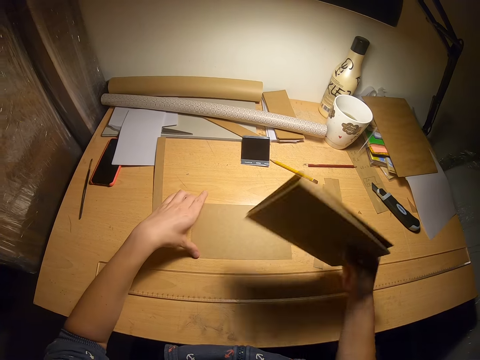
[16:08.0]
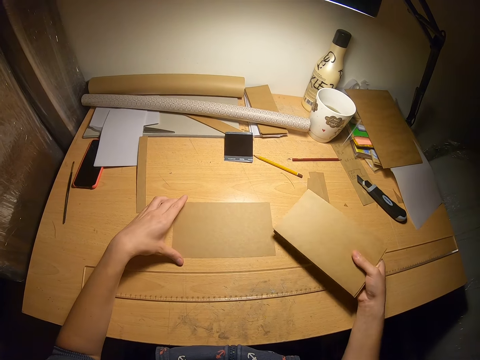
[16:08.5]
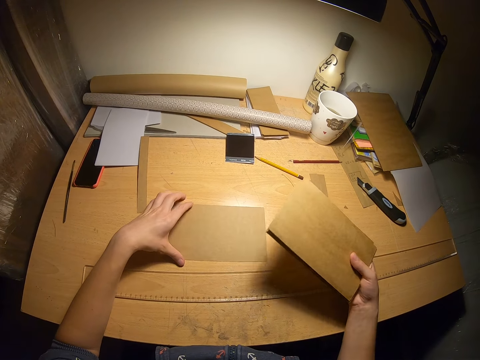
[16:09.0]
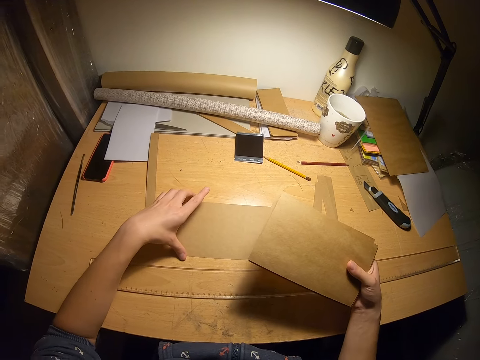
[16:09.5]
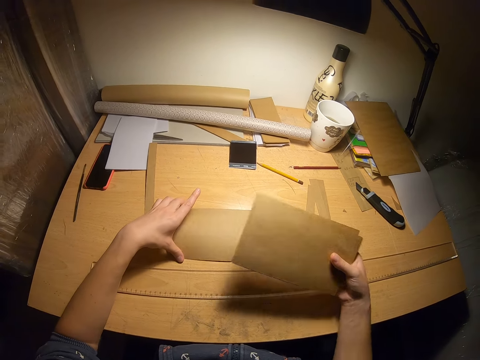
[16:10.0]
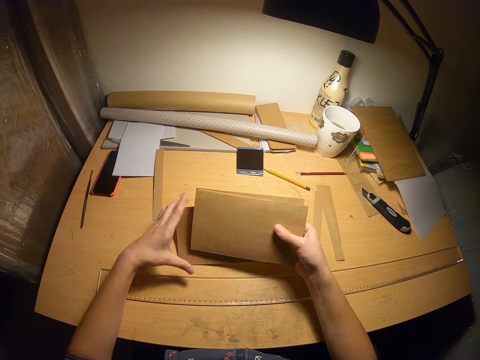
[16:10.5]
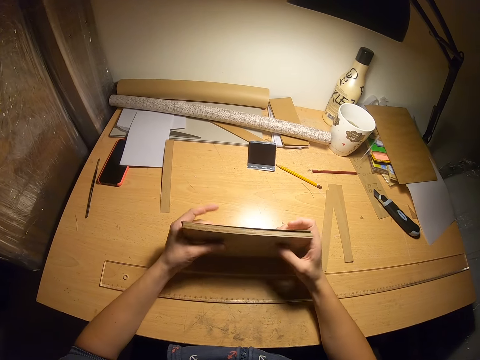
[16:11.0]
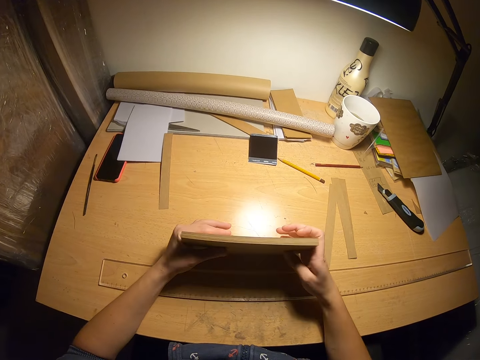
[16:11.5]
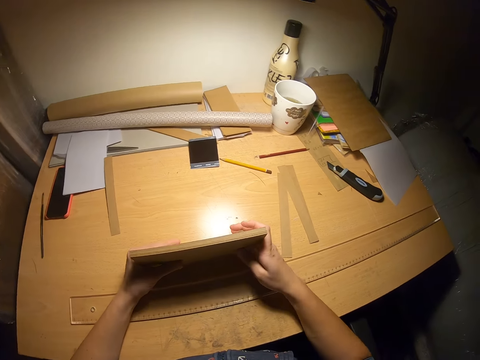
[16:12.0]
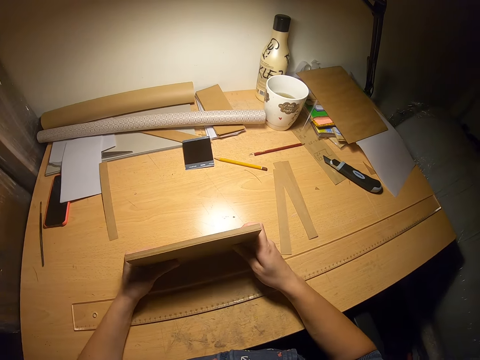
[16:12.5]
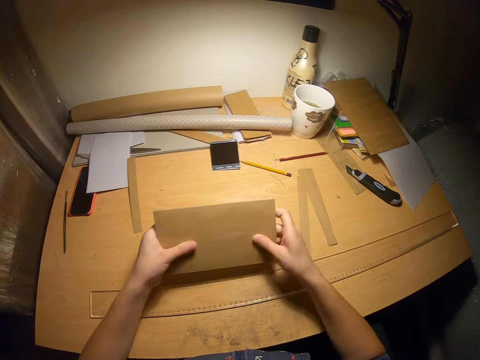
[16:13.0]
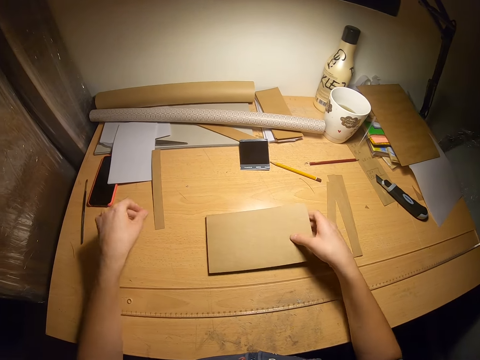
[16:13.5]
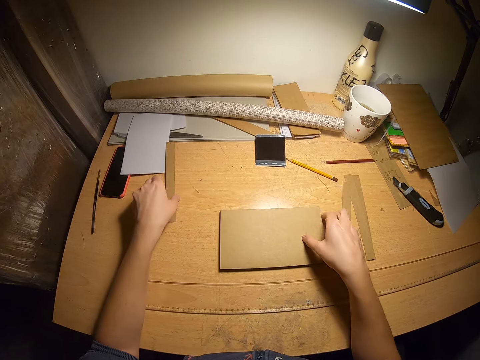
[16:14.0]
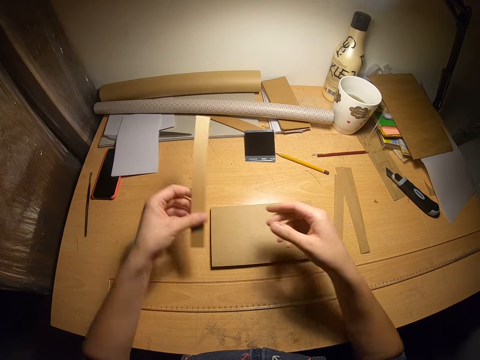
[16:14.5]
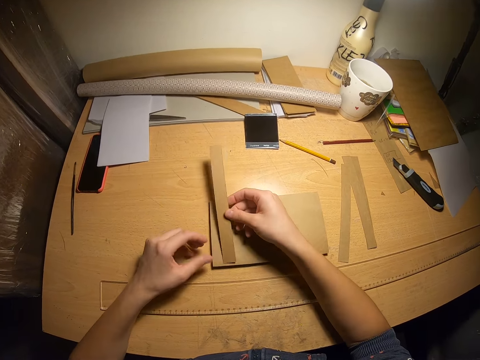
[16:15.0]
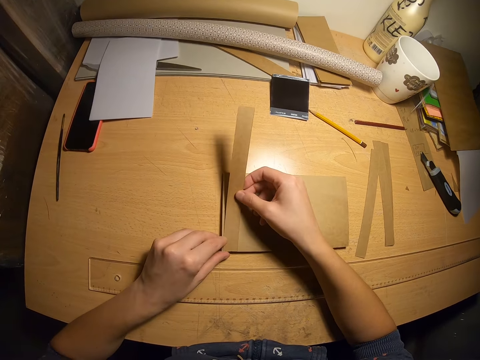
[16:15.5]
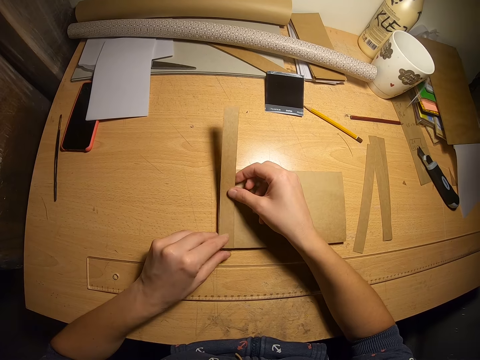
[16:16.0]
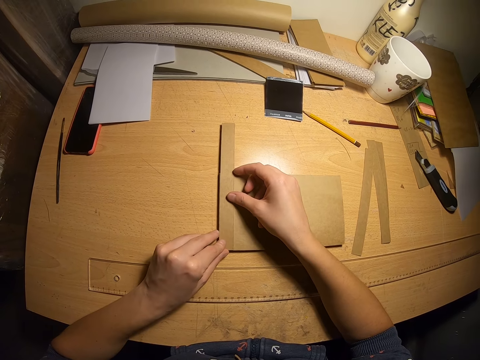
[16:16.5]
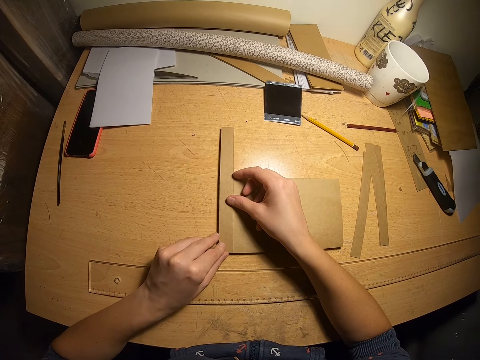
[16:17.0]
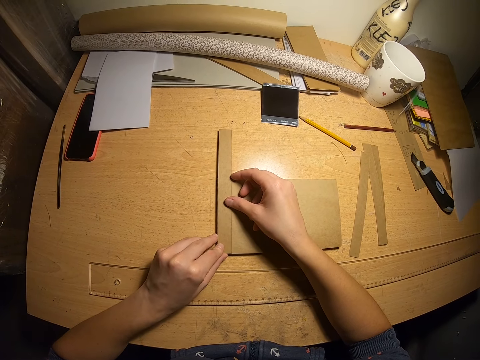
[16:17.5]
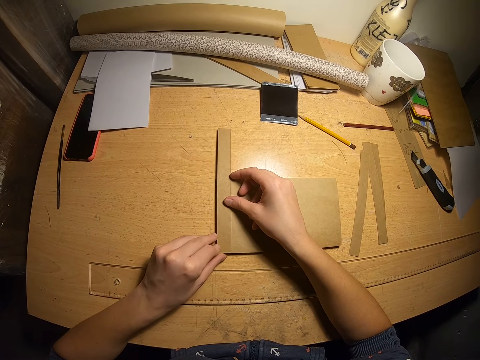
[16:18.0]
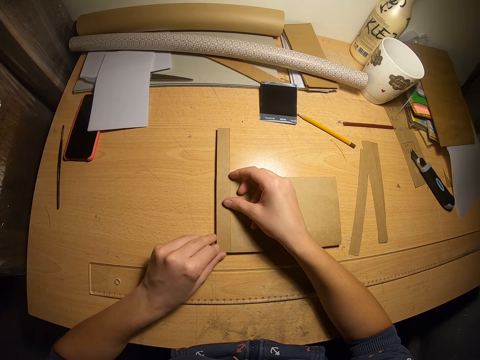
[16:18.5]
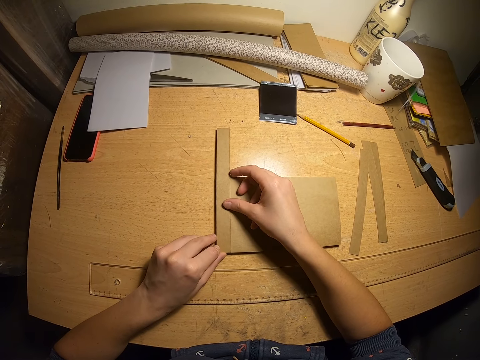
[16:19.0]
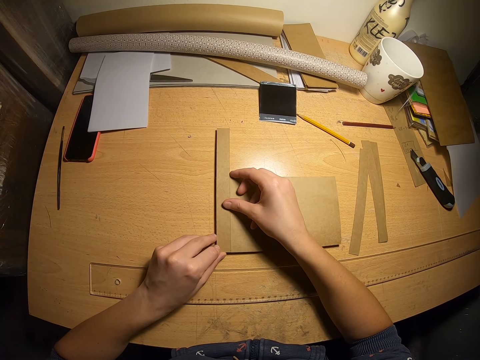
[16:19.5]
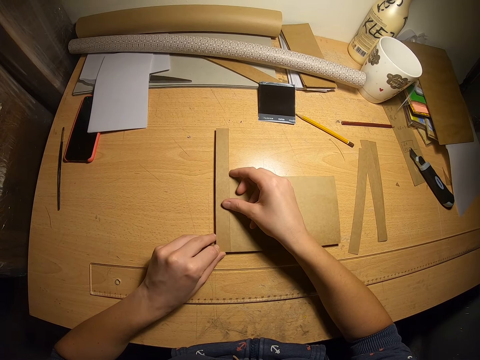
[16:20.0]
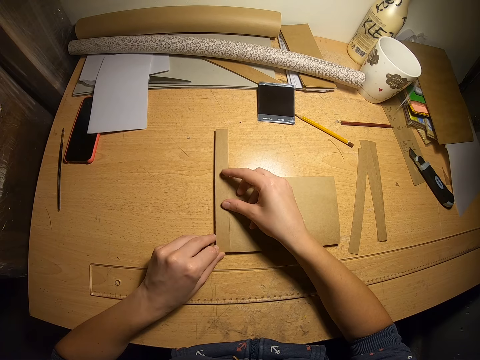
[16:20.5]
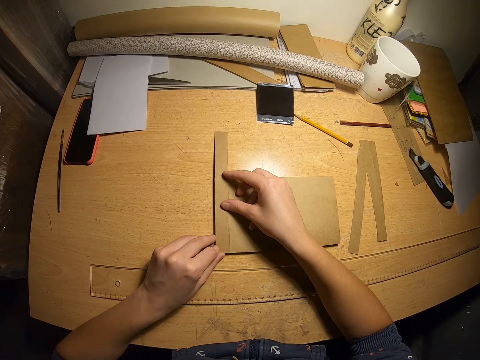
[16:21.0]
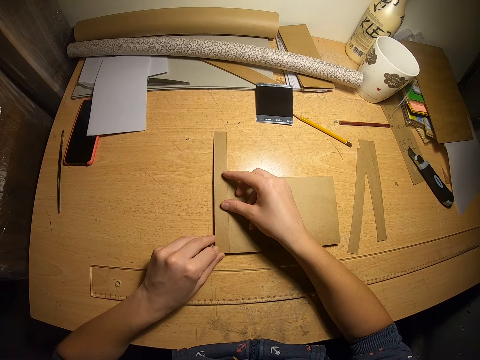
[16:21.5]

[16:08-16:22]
The camera wearer picks up pieces of manila paper. They arrange the stacks together. They tap the pieces of manila paper on the table. They place the stacks on the table. They take the cut pieces on the left side of the table. They examine the cut pieces briefly. They place the cut pieces on the left side of the stacks. They examine the cut pieces on the stacks. They tap slightly on the cut pieces.

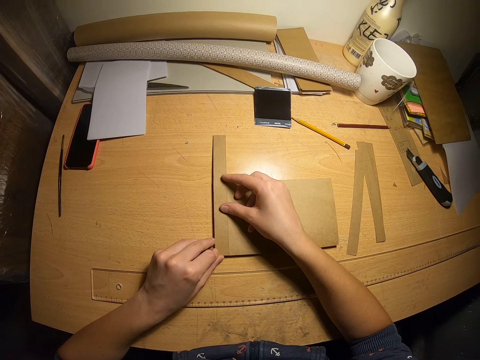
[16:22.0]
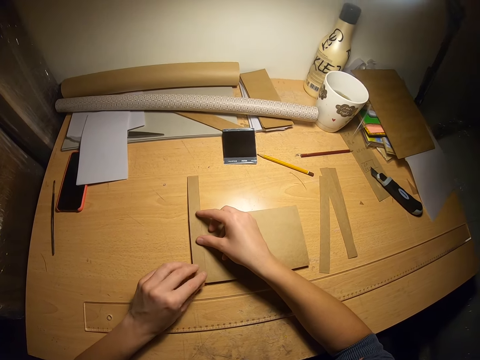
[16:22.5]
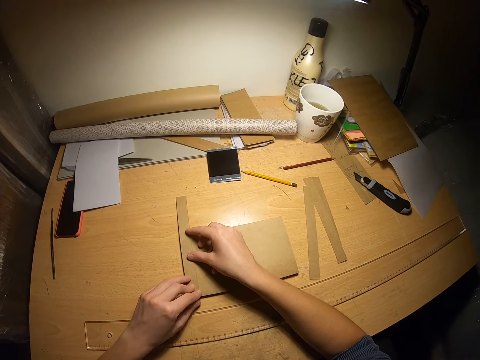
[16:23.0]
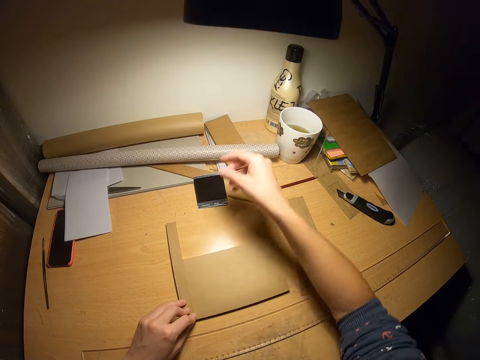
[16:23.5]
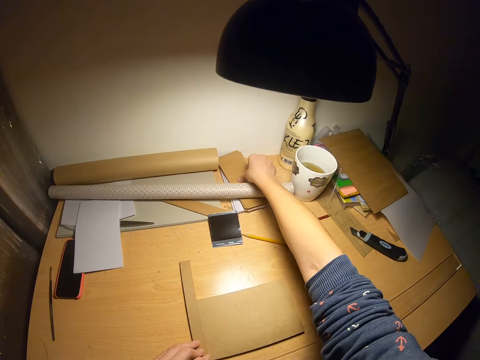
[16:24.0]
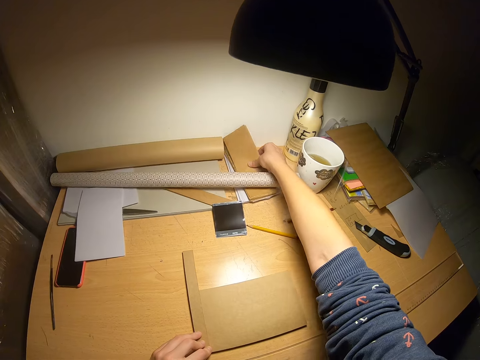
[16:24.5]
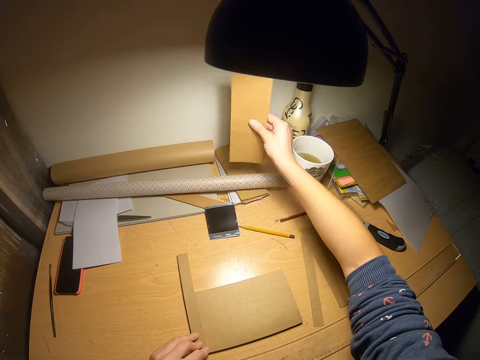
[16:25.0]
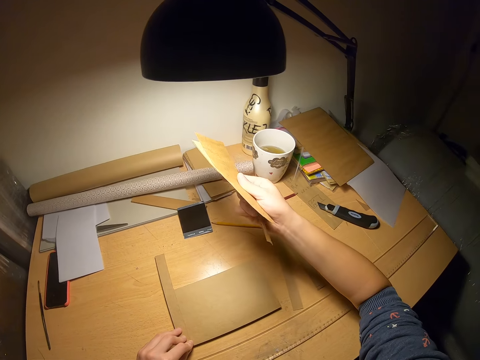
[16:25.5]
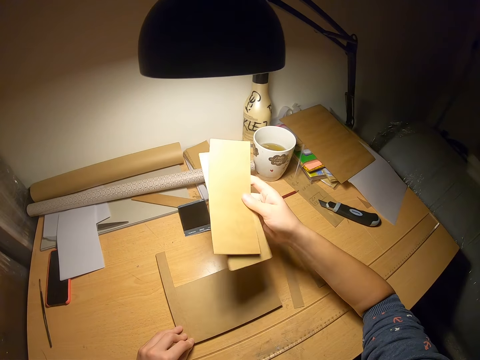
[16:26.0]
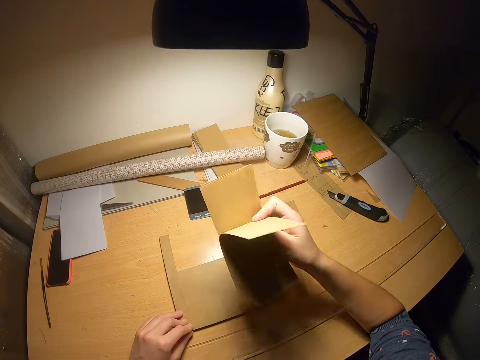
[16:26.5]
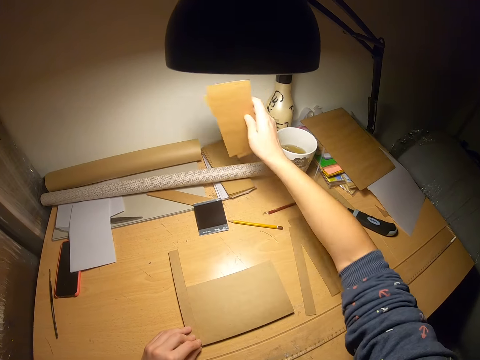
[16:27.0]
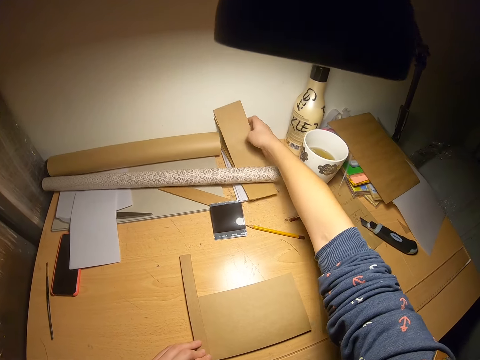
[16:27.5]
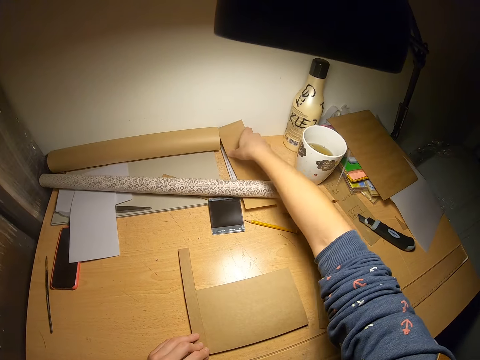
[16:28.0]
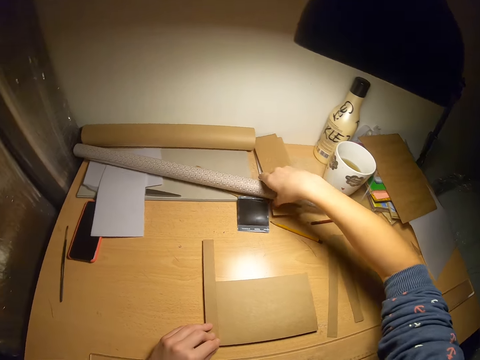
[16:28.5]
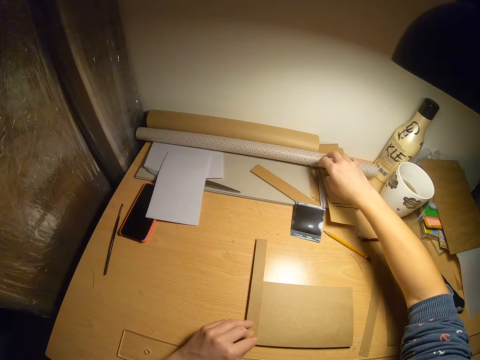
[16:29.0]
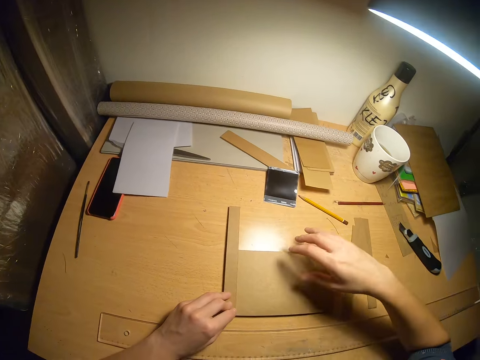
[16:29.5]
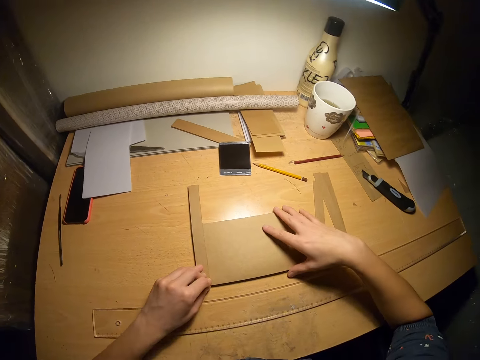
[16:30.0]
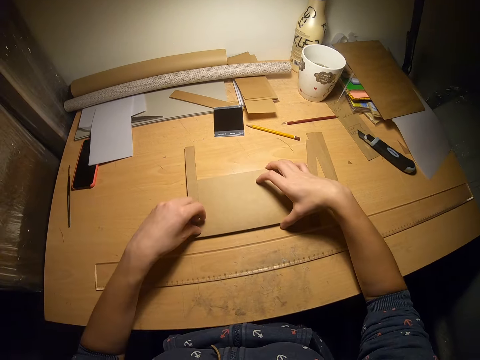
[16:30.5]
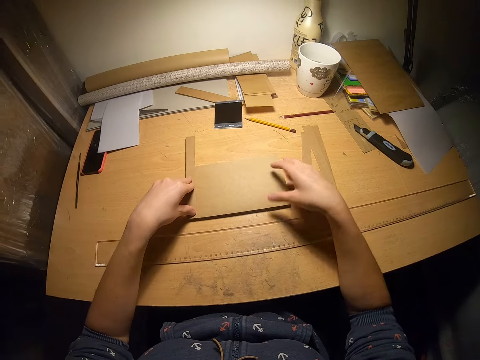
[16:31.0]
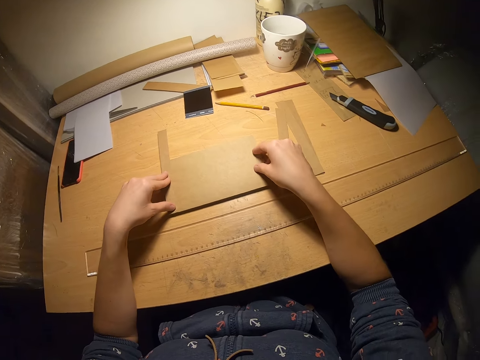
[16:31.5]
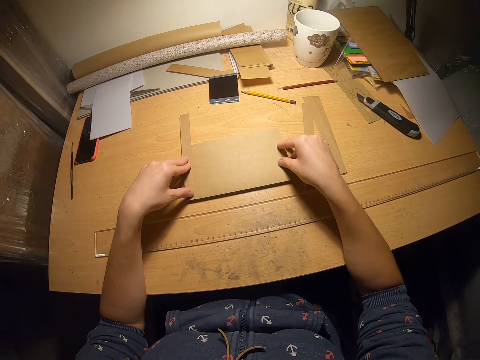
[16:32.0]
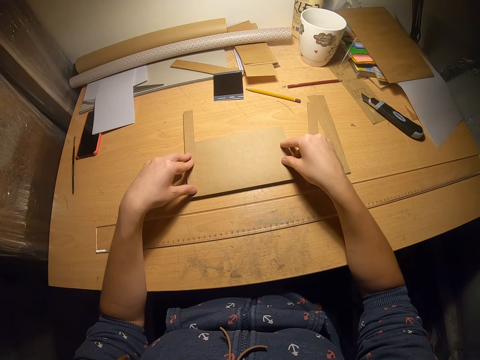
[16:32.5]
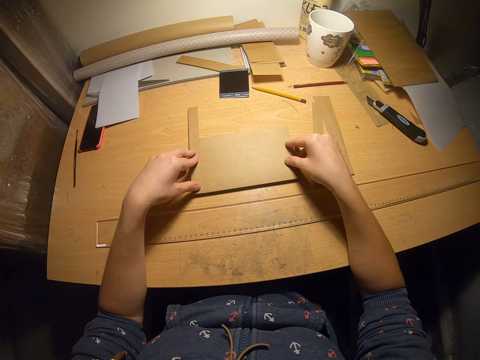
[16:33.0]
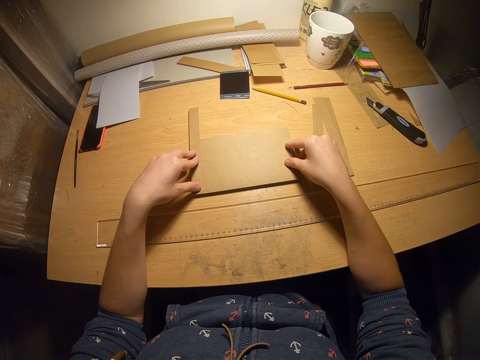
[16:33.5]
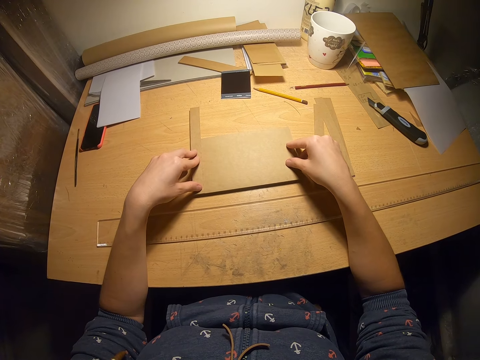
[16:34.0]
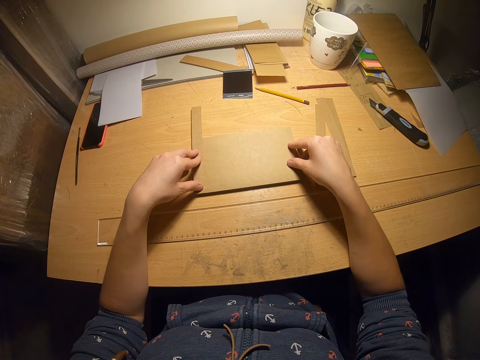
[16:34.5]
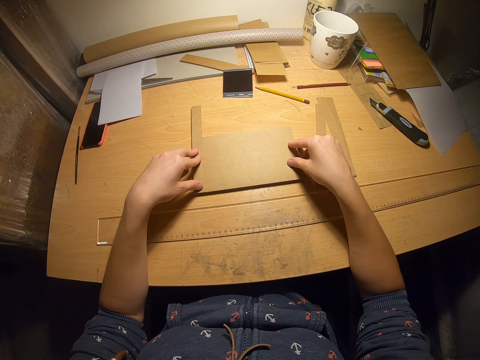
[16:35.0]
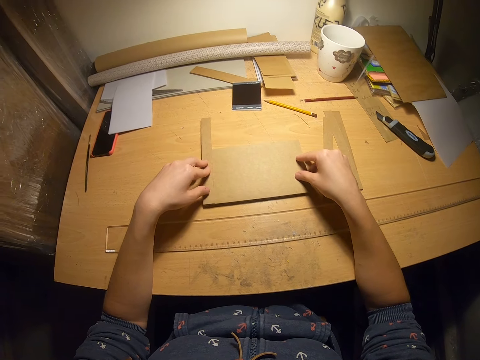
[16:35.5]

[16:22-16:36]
The camera wearer holds down the cut pieces with her left hand. She takes a wide set of cut pieces beneath the paper roll. She examines the wide cut pieces of paper. She drops the wide set of cut pieces beneath the paper roll. She adjusts the paper roll on the table. She moves manila paper. She examines the stacks on the table. She measures manila paper with another manila paper.
